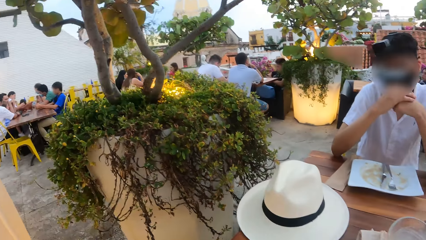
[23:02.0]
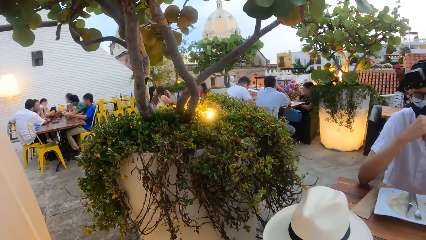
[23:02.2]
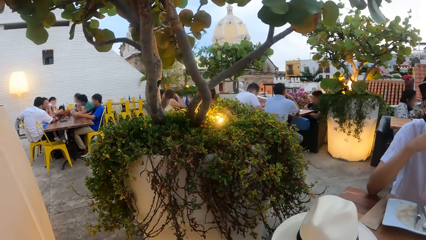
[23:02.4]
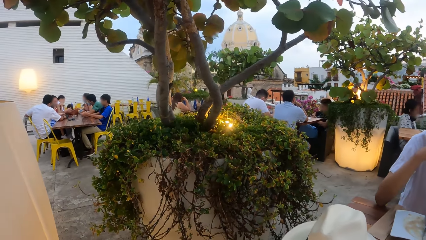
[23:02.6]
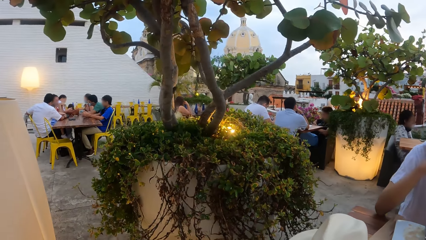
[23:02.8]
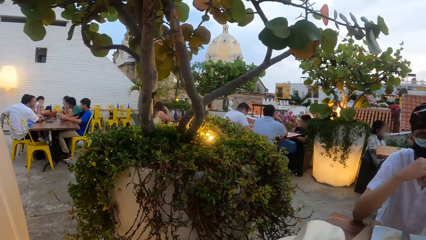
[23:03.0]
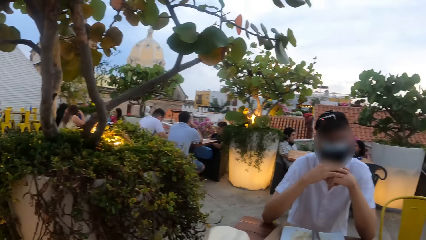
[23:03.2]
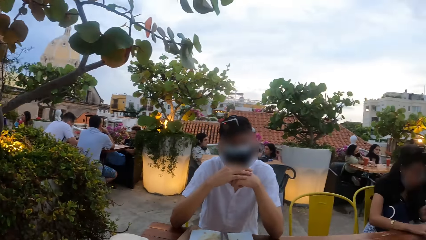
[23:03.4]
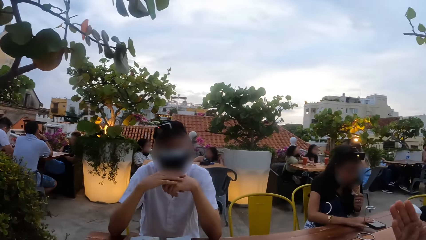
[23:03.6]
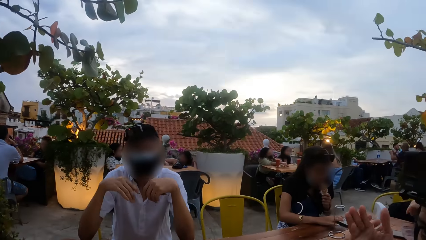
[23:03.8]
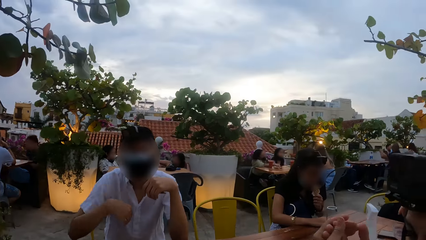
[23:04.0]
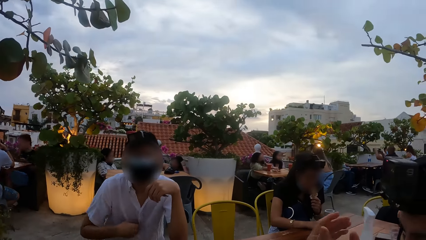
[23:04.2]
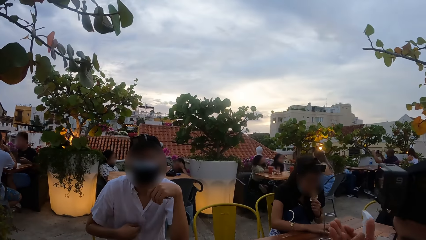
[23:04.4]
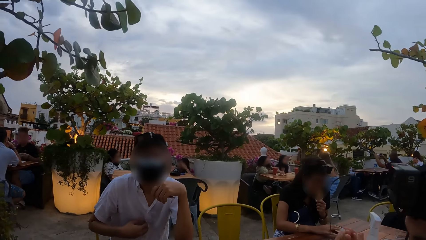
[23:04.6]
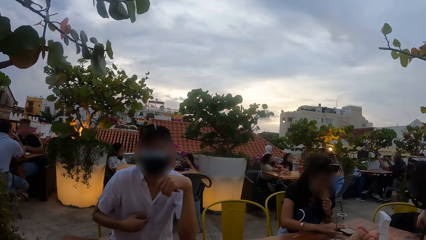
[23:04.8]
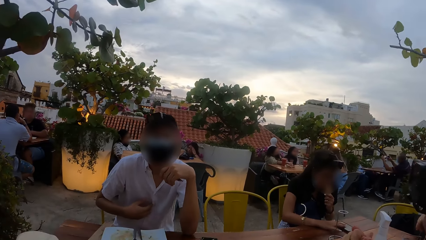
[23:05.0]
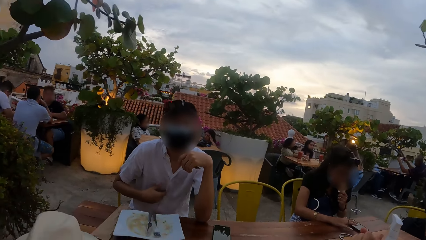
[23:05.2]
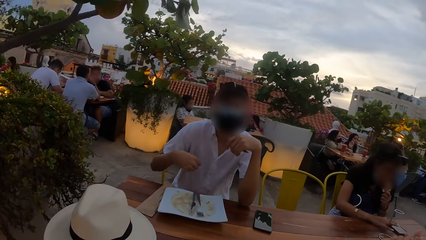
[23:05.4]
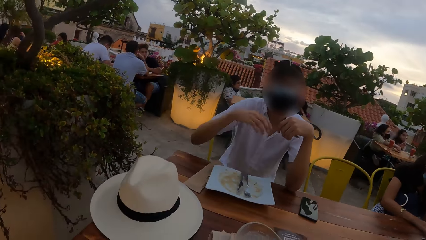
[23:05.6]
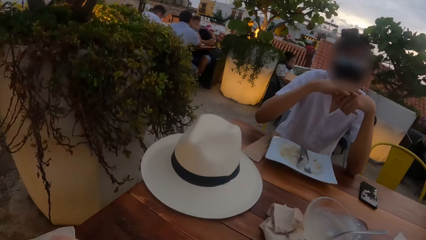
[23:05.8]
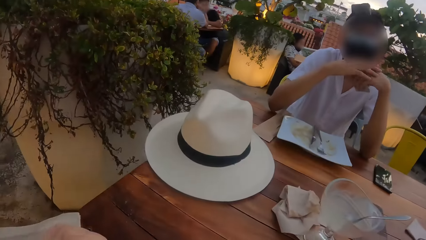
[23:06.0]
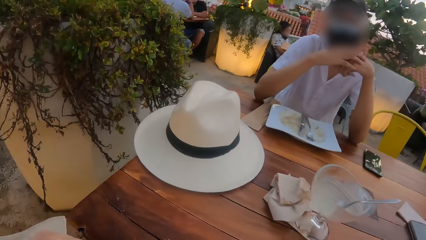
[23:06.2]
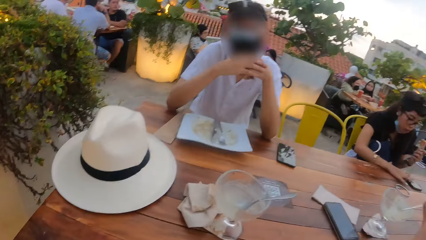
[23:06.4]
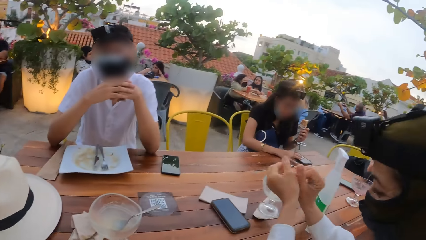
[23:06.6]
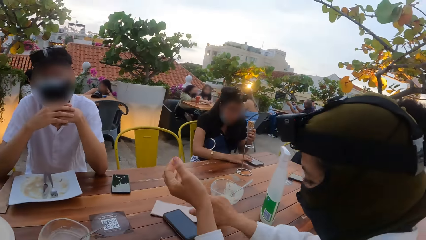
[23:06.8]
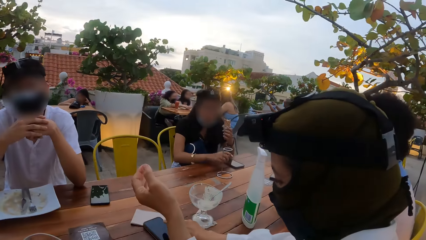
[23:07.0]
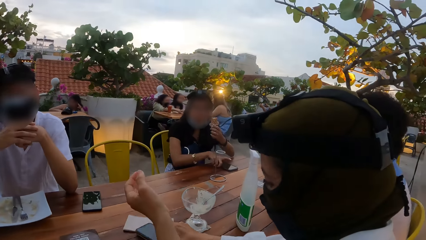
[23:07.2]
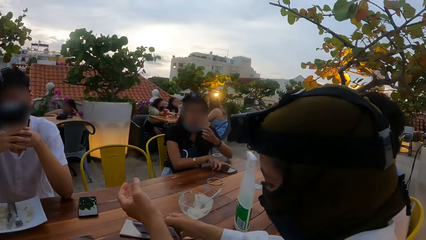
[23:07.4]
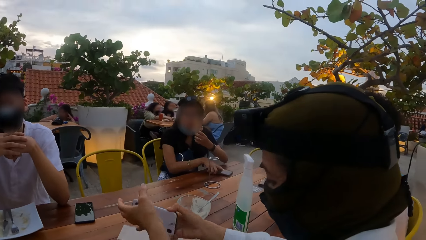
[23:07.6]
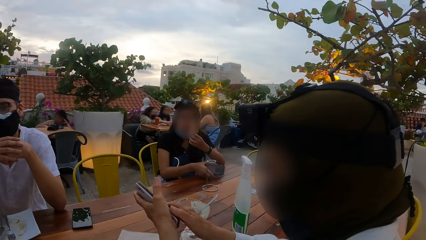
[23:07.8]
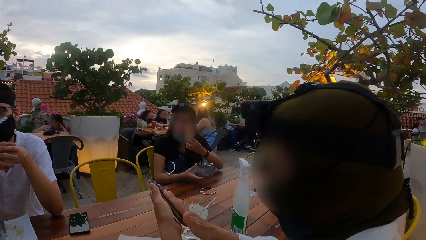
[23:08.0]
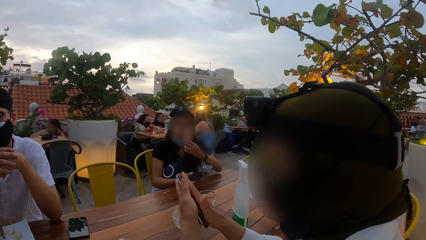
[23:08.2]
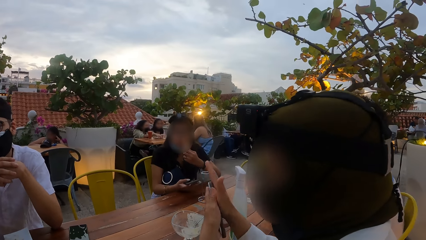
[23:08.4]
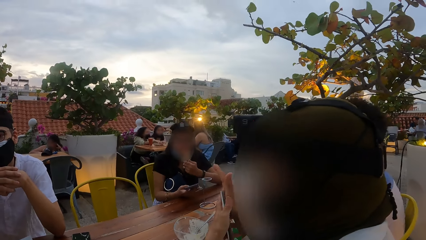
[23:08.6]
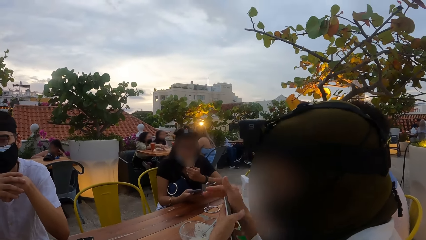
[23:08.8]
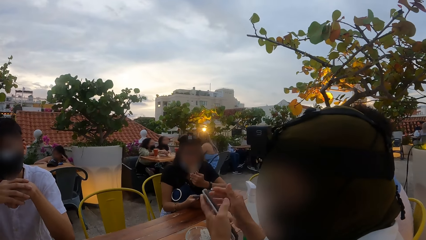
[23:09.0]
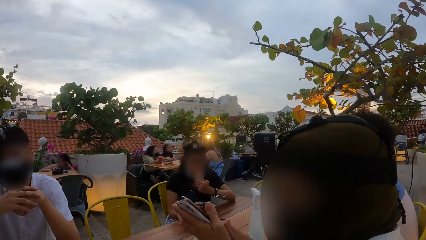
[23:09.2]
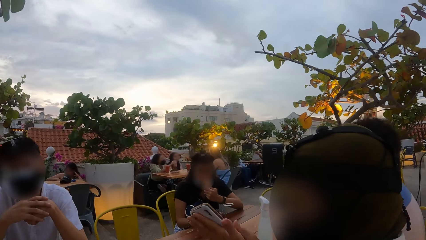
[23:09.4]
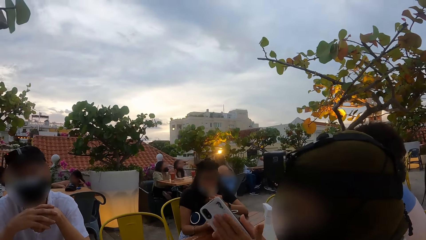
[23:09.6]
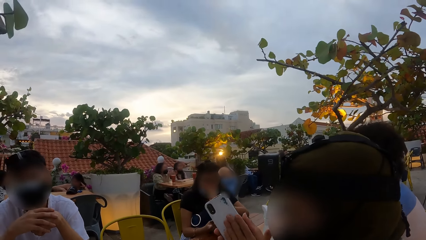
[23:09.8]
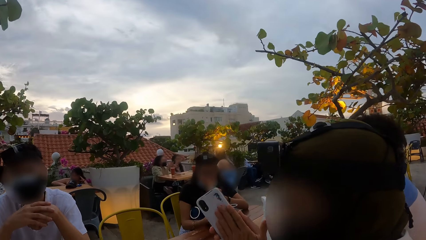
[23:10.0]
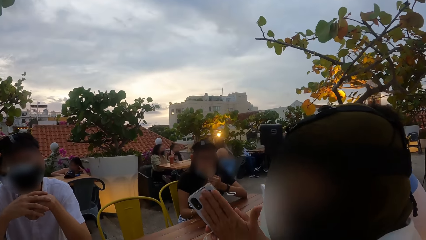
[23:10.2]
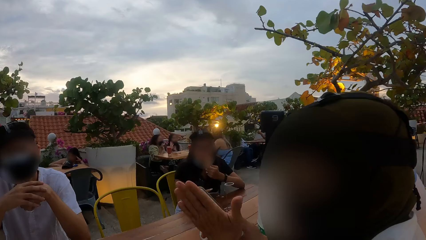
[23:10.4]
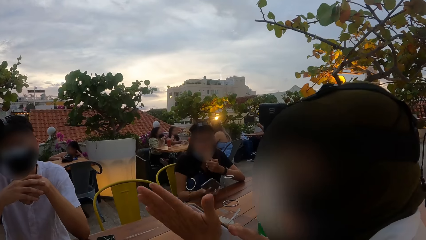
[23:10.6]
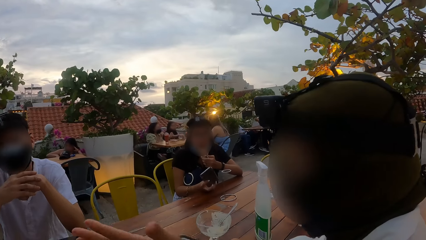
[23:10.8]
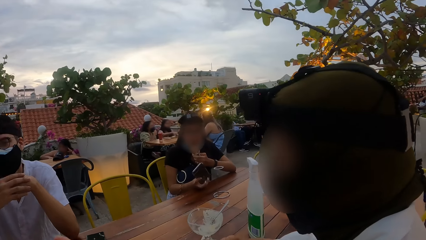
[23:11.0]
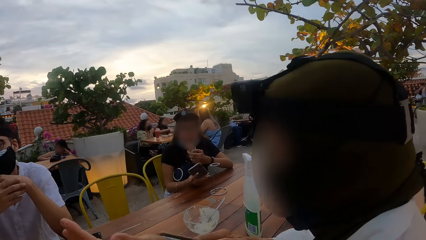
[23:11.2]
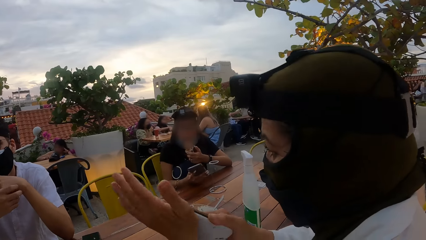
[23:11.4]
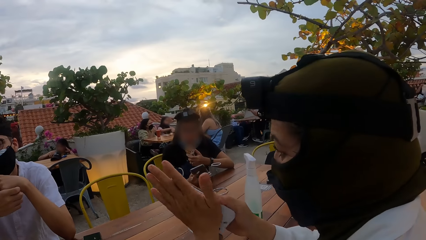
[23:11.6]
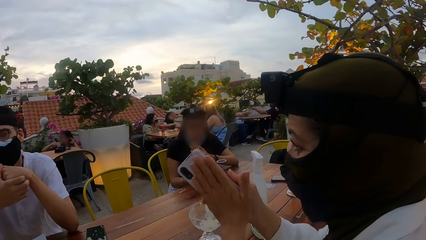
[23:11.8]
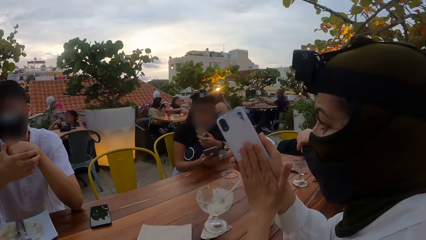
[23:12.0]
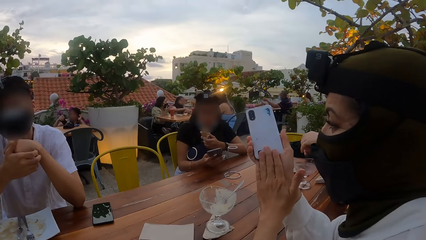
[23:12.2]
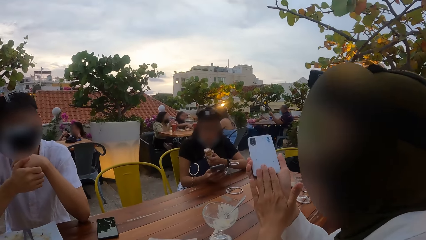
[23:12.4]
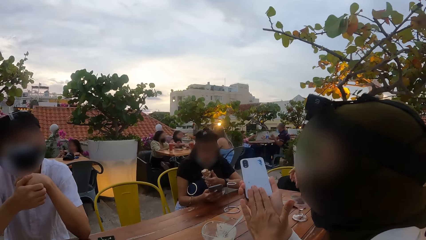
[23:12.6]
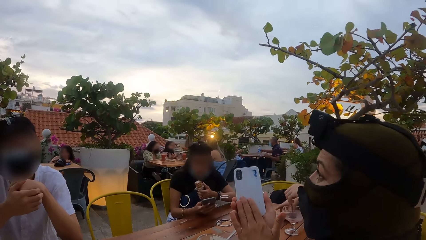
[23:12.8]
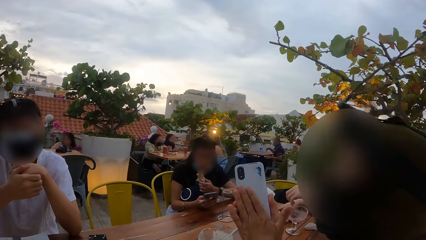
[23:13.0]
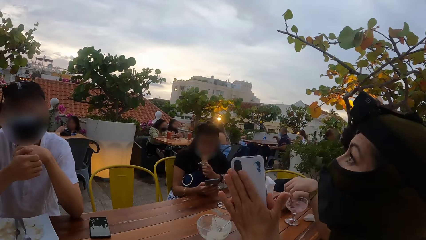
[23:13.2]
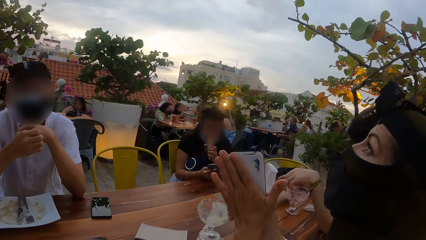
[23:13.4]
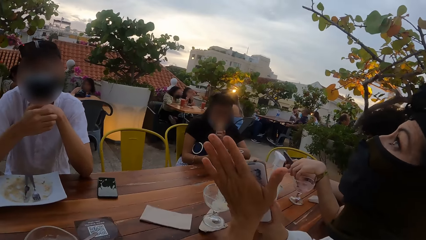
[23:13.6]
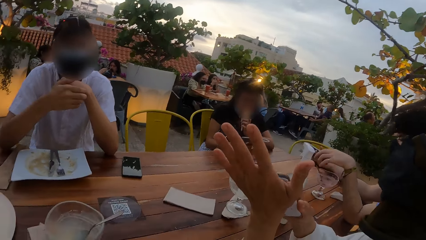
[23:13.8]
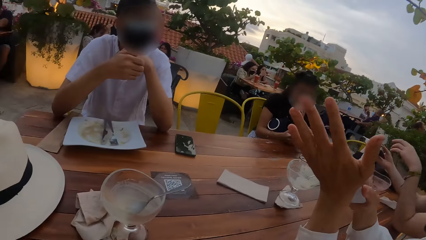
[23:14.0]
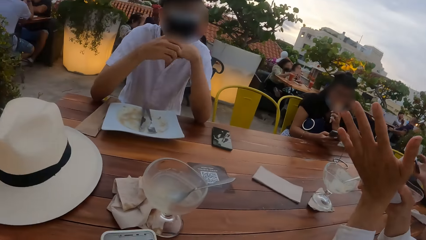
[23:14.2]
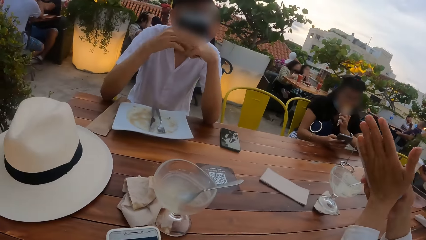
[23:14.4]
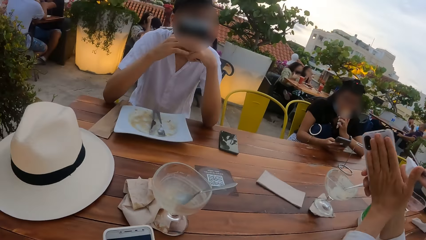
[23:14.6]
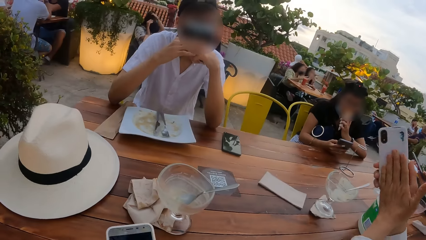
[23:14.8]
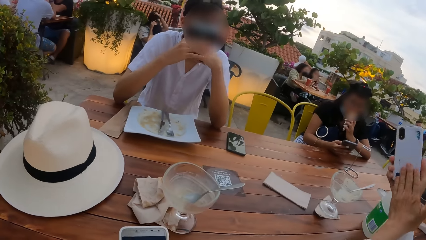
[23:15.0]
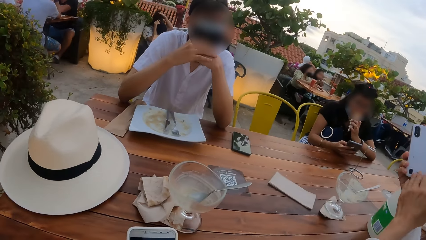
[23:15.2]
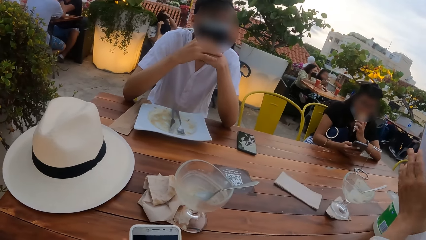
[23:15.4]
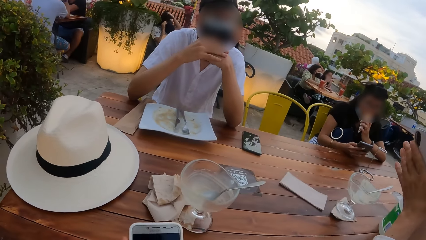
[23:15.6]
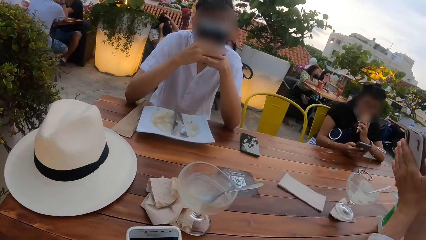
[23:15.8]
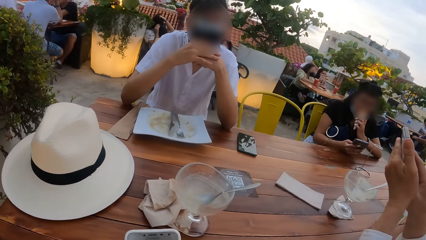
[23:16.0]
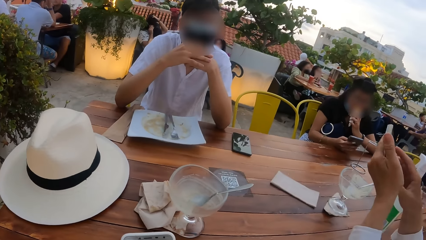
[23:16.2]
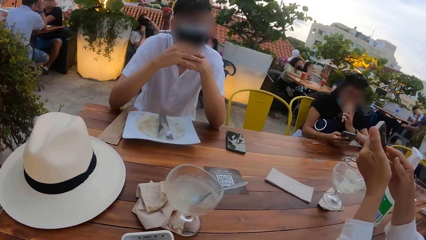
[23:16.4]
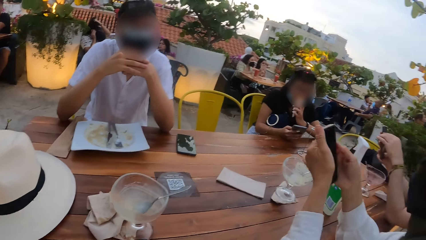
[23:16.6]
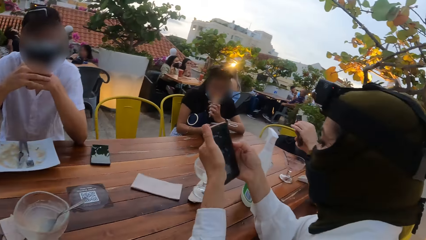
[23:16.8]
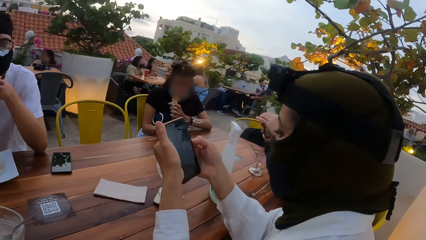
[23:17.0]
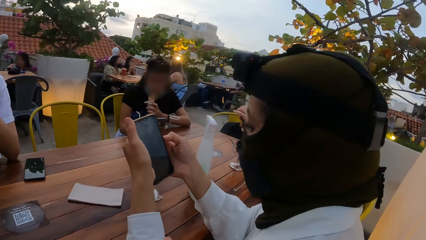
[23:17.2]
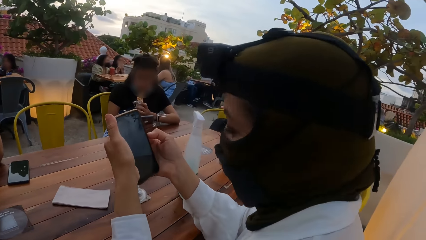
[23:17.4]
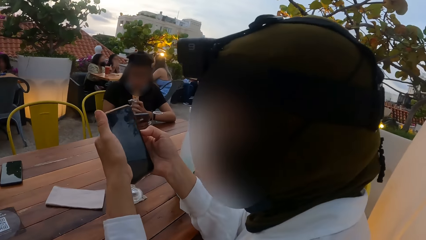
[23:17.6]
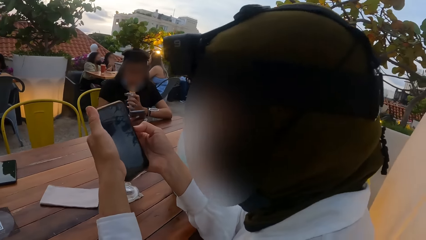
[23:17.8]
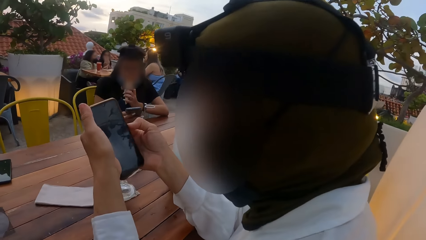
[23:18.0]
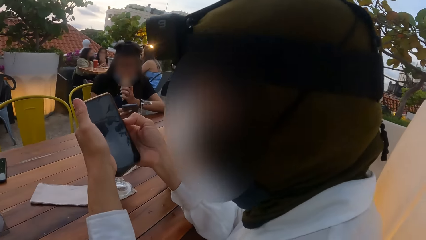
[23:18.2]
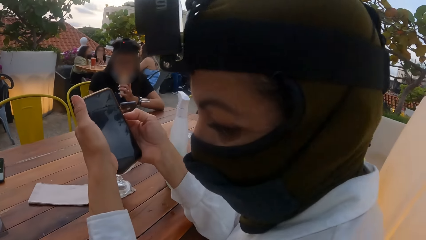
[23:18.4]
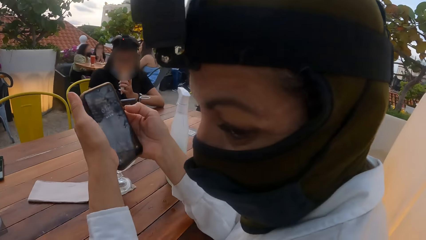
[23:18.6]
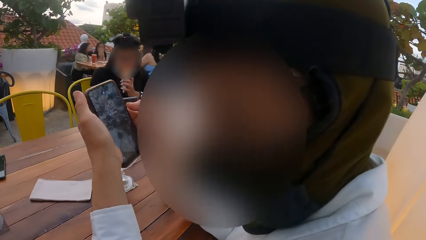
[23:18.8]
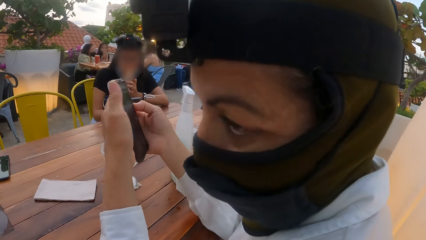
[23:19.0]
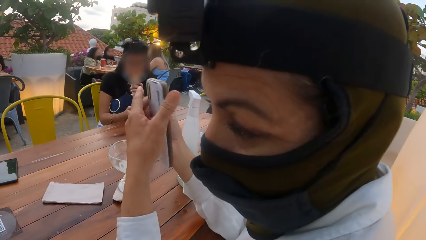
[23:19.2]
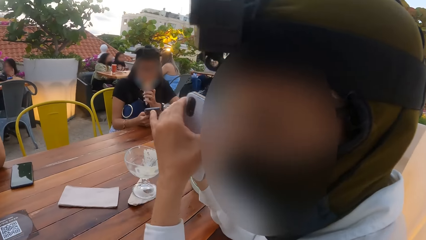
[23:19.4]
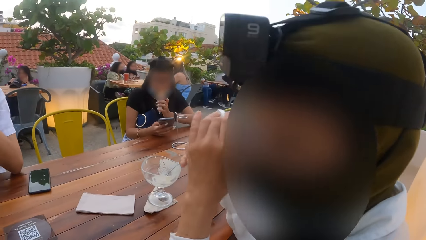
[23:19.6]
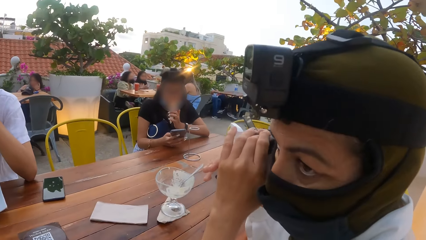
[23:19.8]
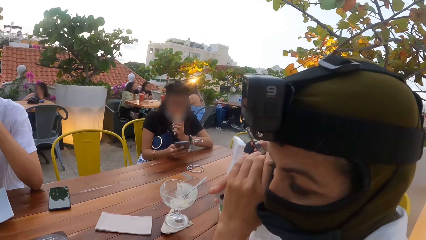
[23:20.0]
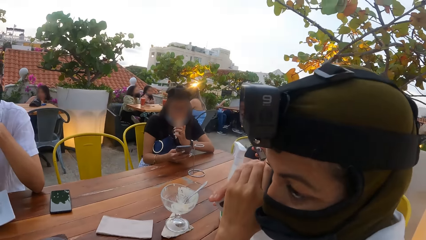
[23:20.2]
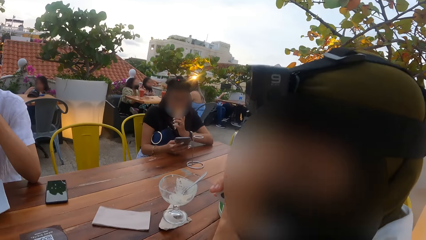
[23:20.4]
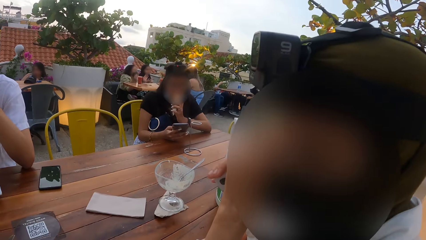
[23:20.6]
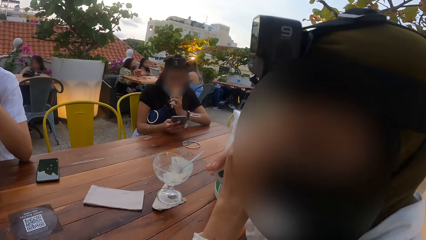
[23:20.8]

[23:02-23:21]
A woman rubs her hands together. A man scratches his chest with his right hand. Another woman eats the wafer in her left hand. The camera wearer interacts with a person. The man holds his hands together. The camera wearer looks around. The other woman takes her right hand off the phone on the table. The first woman picks up a phone from the table with her right hand. The other woman picks up the phone from the table with her right hand. The first woman puts the phone in her right hand in her left hand and cleans the phone with her right hand. The other woman operates the phone in her right hand with her right hand. Another person holds a phone. The first woman cleans the phone with her left hand. Another man picks up a phone from the table with his right hand and drops a spoon in his left hand in a cup on the table. The other man takes his left hand off the spoon in the cup on the table and operates the phone in his right hand with his right hand. The first woman operates the phone in her hands with her right hand. The other man holds the phone with his left hand. The camera wearer interacts with the other person. The first woman puts the phone in her hands on her cheek.
